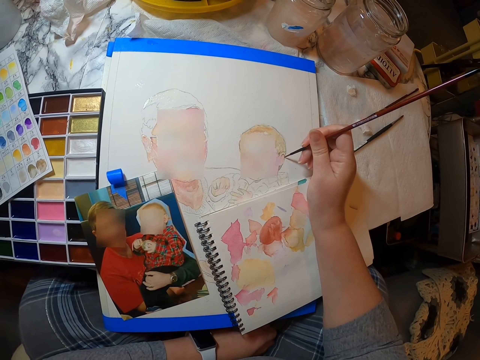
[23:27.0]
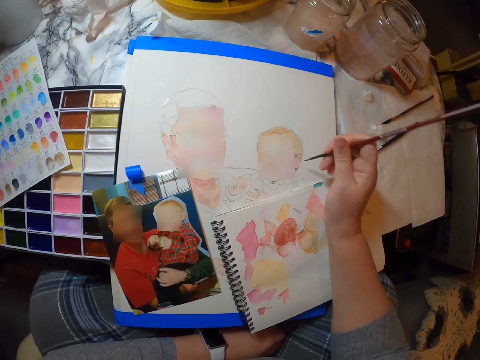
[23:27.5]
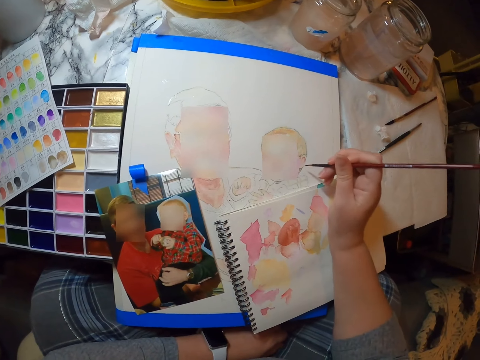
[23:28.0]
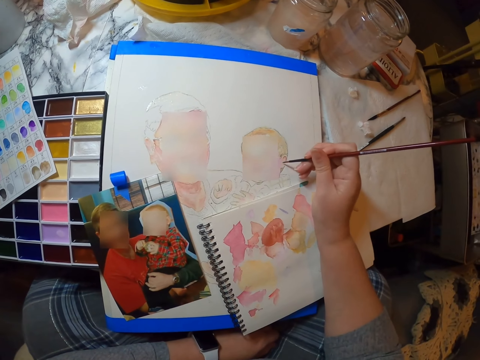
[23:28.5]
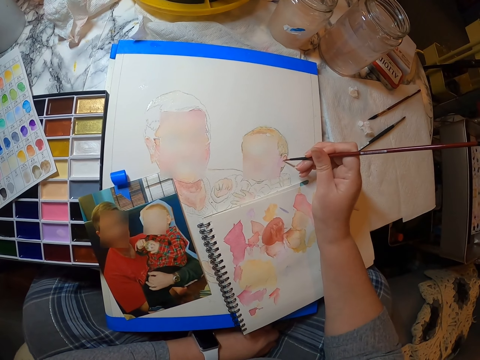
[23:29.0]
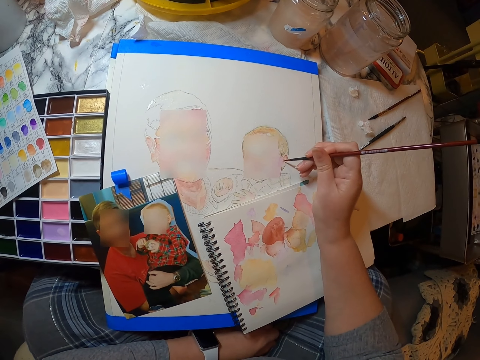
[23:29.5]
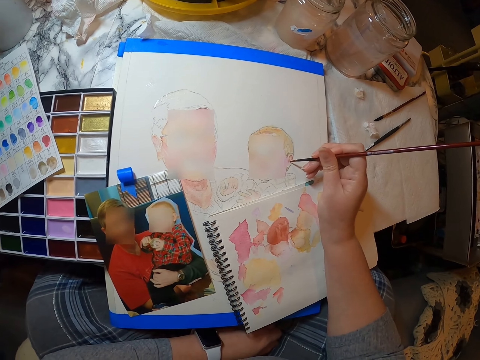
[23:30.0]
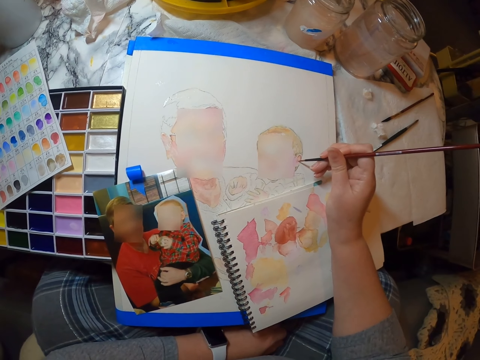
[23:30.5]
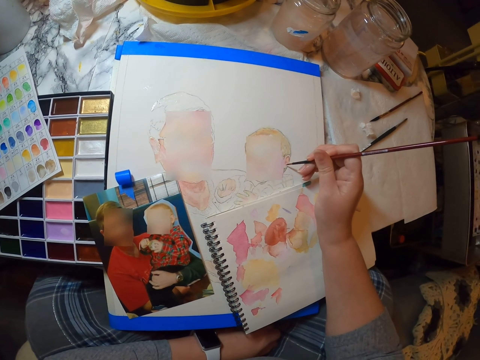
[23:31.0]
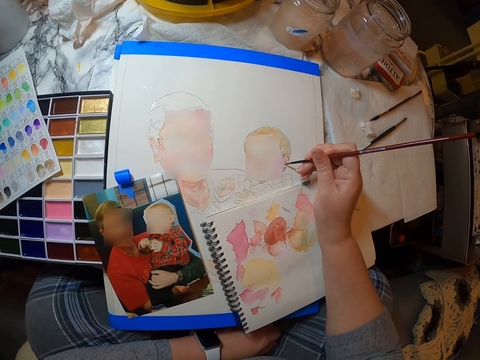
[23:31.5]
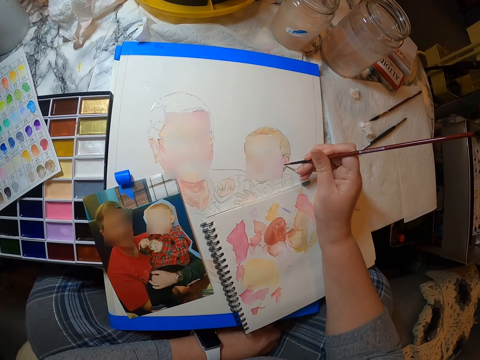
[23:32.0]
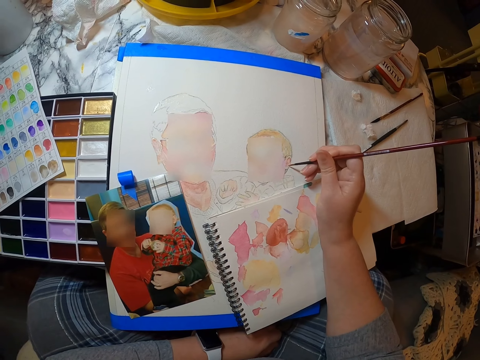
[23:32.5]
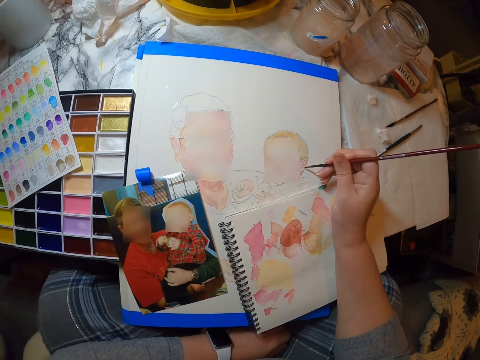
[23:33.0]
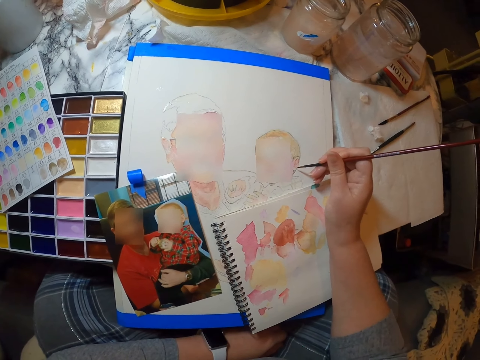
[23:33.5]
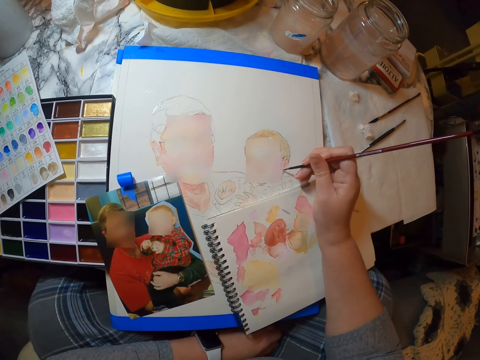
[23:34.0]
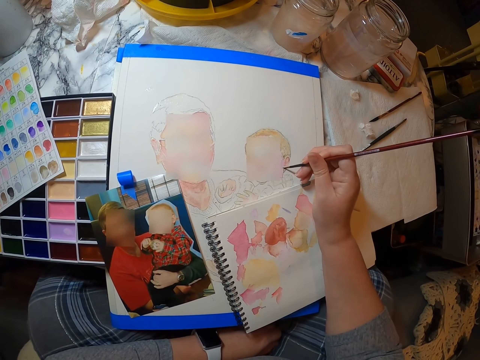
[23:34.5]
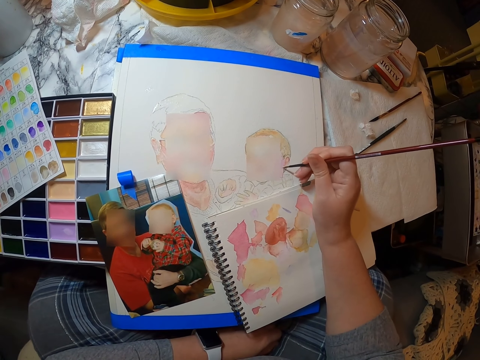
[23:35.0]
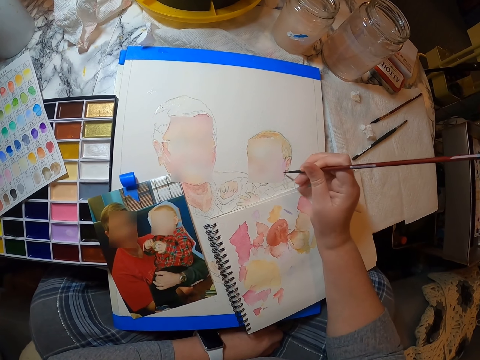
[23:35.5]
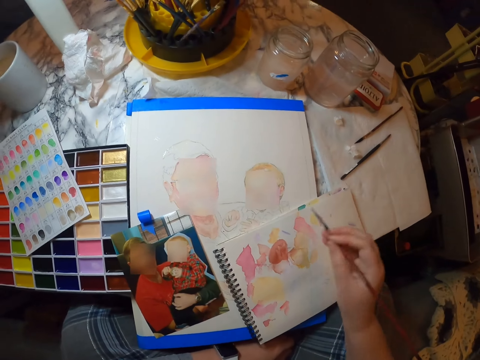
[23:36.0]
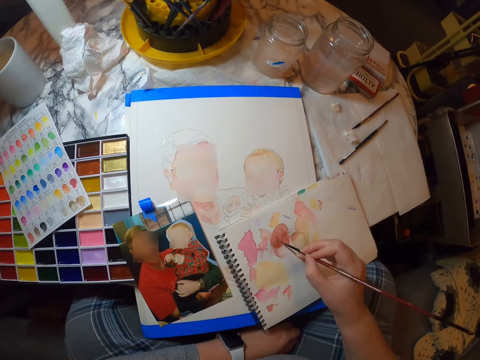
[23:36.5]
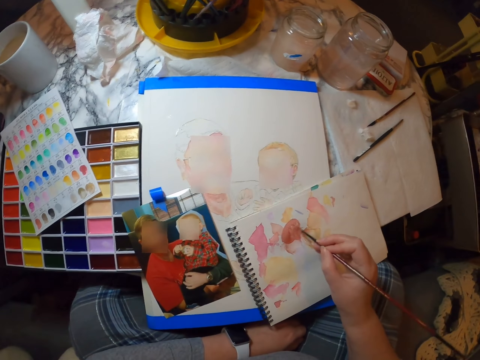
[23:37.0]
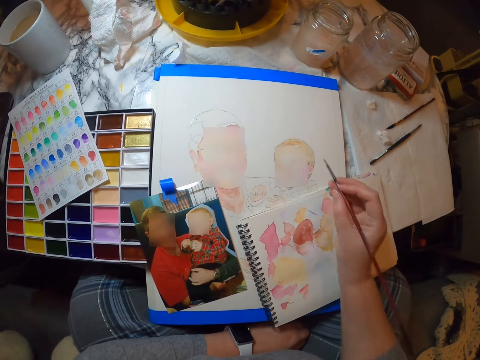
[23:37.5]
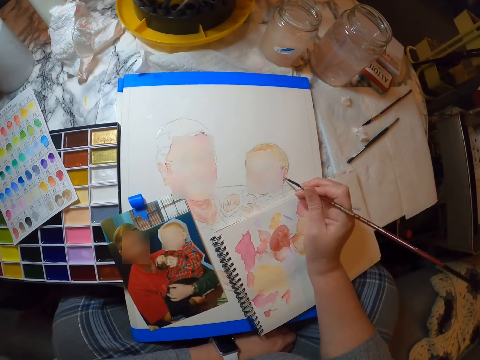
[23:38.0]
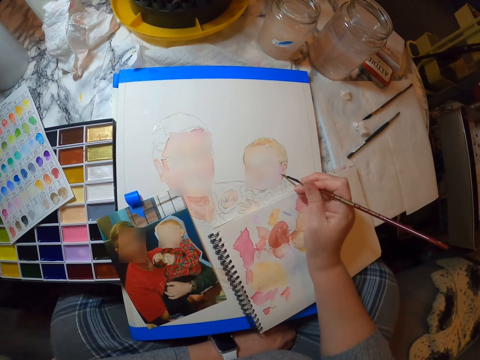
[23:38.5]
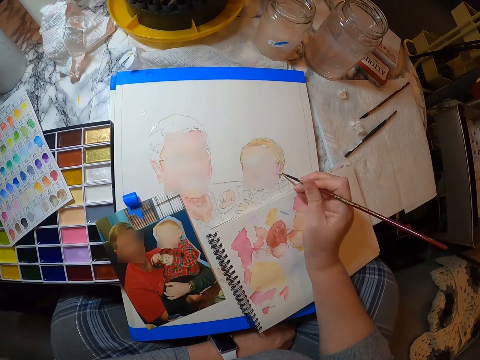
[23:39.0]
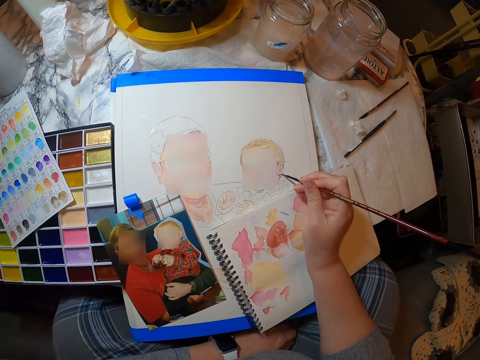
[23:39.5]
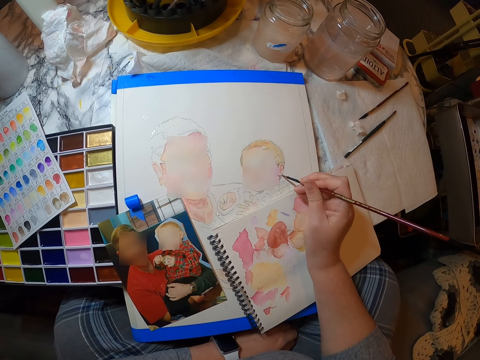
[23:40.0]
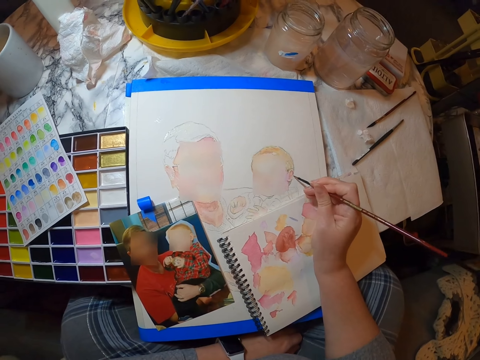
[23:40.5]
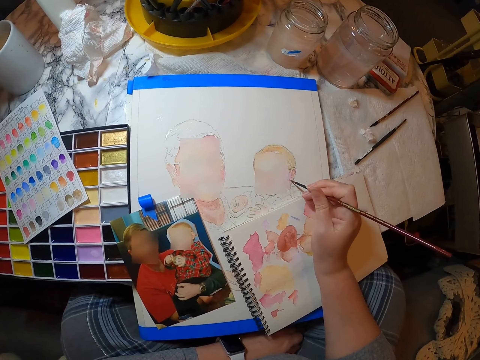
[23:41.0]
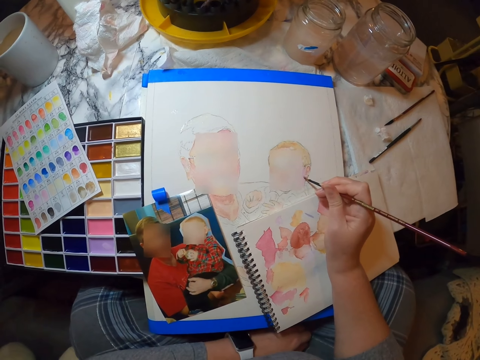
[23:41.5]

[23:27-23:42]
The camera wearer paints on the notebook. They paint the portrait.

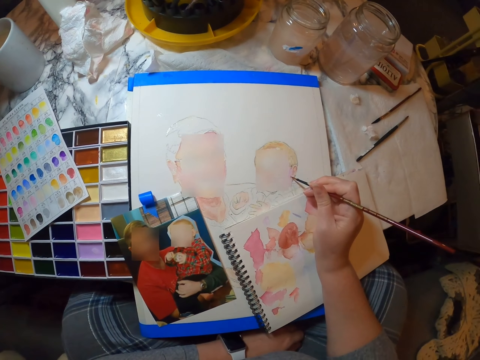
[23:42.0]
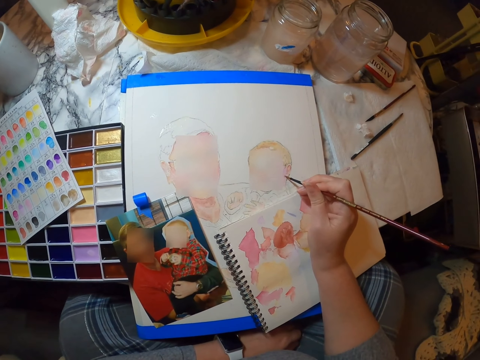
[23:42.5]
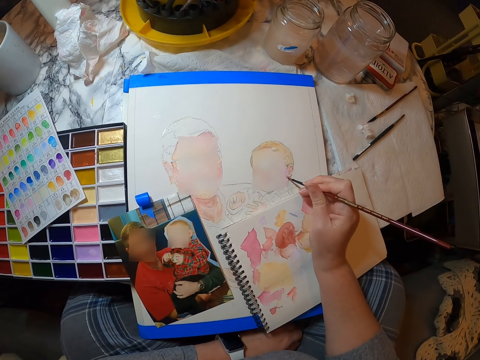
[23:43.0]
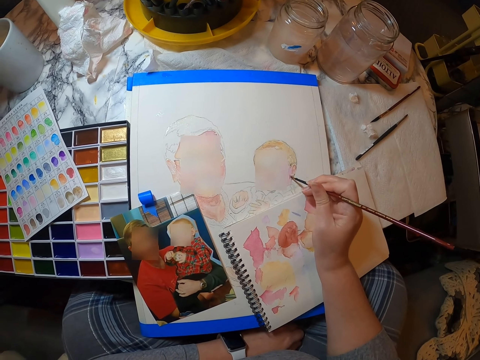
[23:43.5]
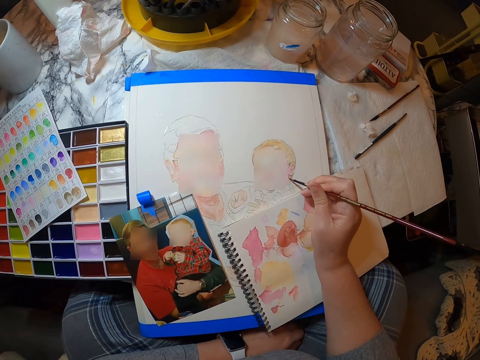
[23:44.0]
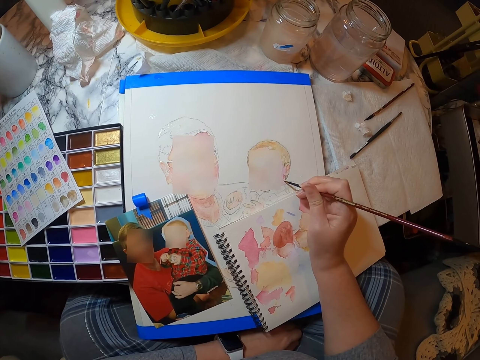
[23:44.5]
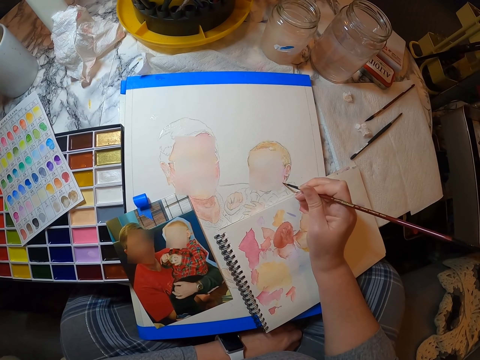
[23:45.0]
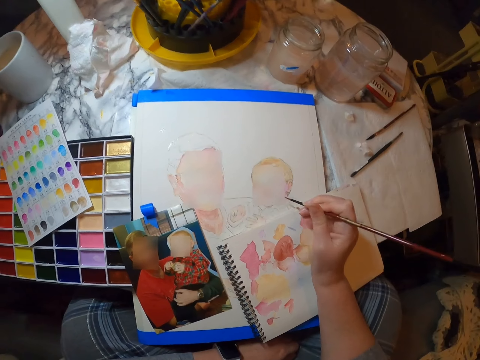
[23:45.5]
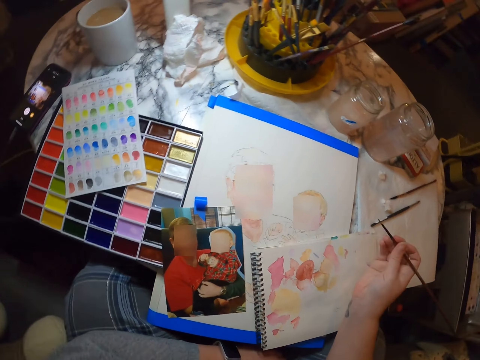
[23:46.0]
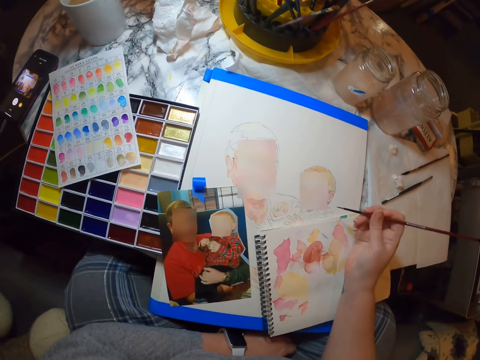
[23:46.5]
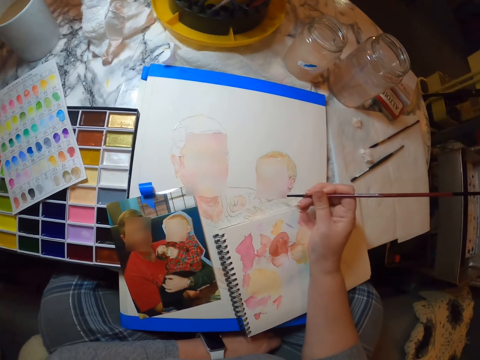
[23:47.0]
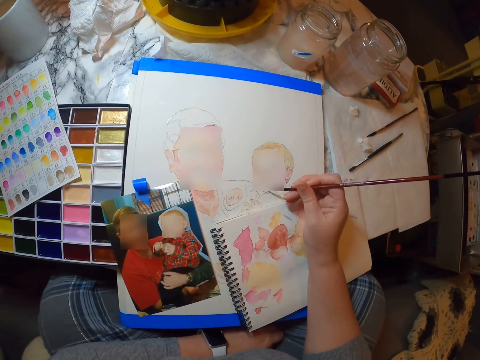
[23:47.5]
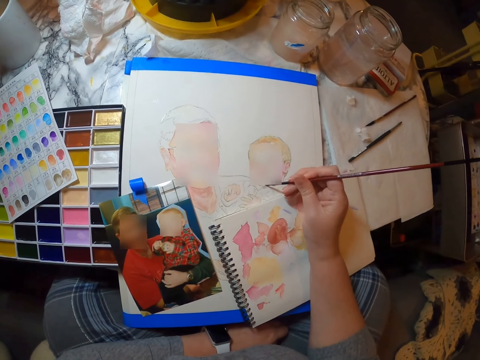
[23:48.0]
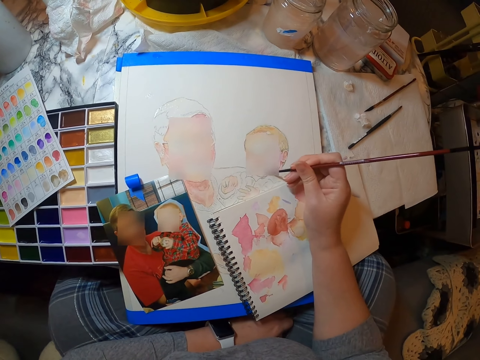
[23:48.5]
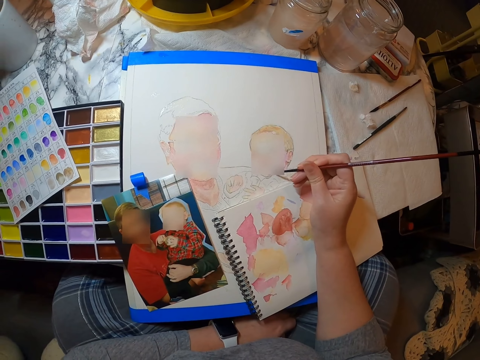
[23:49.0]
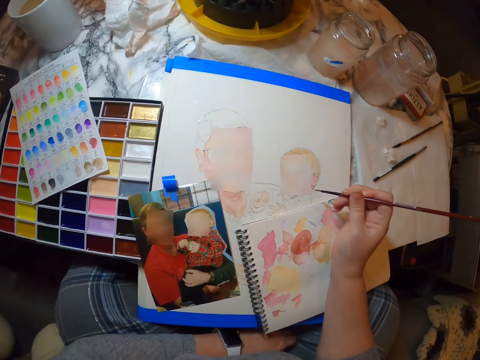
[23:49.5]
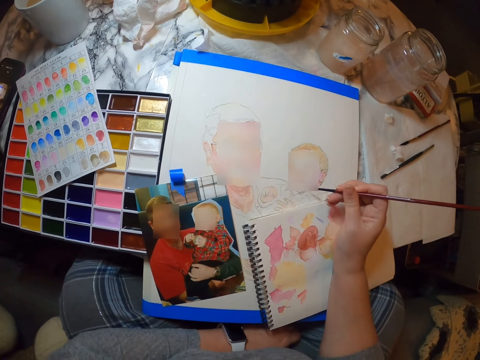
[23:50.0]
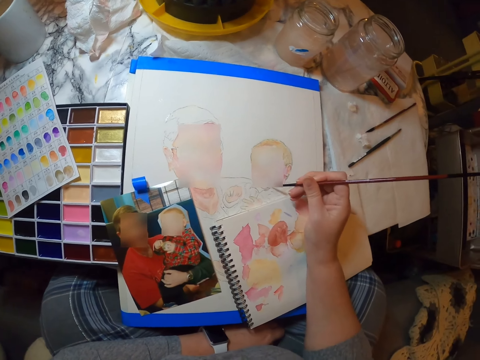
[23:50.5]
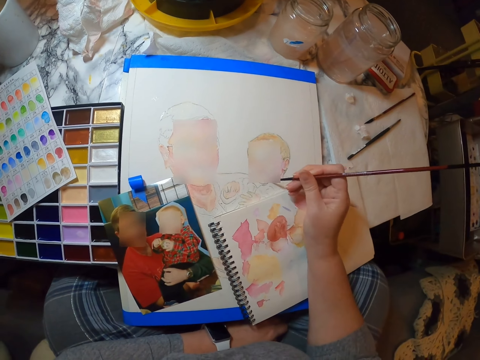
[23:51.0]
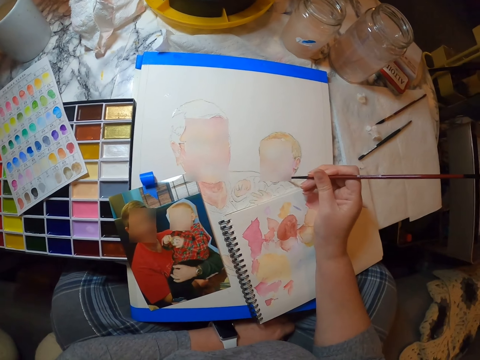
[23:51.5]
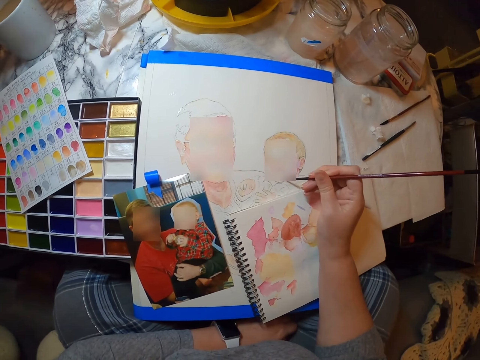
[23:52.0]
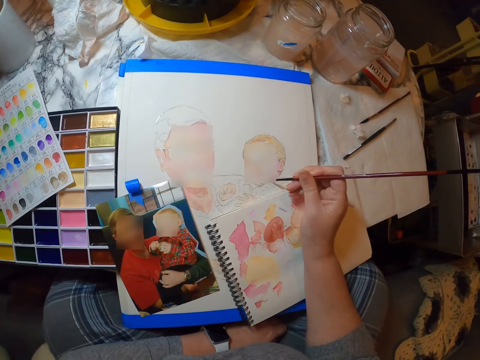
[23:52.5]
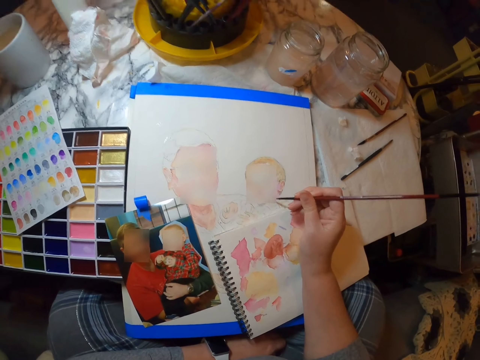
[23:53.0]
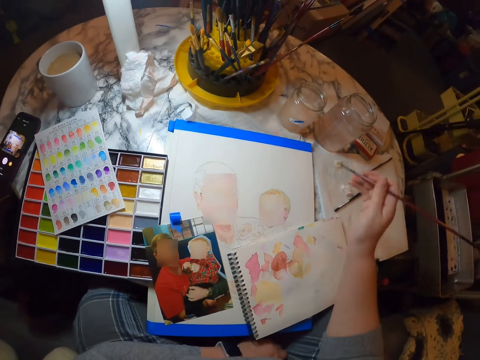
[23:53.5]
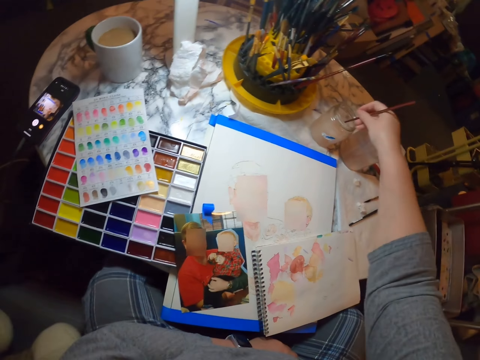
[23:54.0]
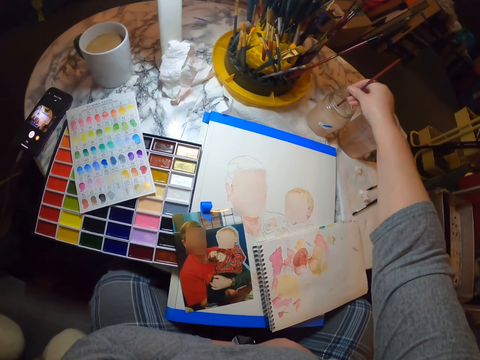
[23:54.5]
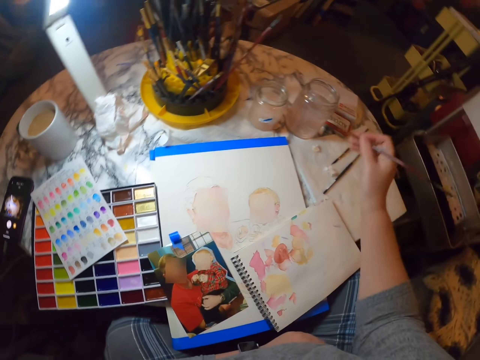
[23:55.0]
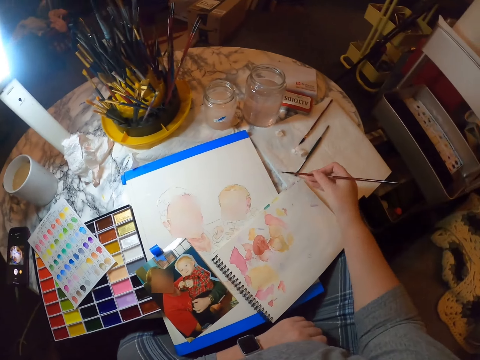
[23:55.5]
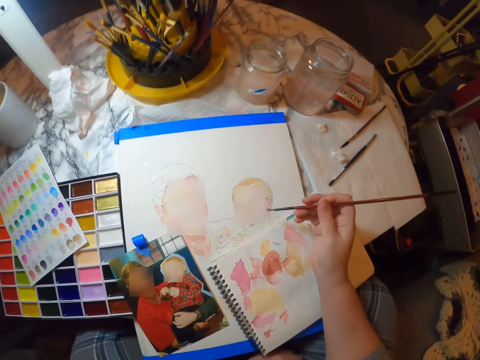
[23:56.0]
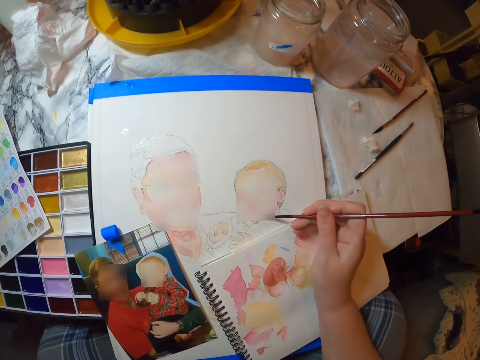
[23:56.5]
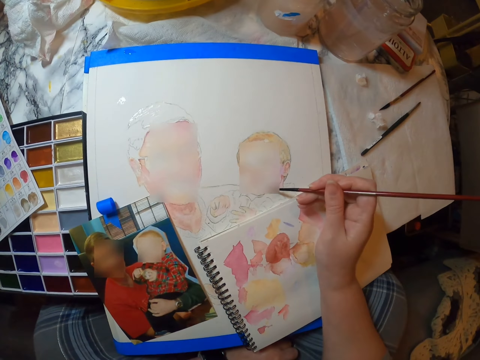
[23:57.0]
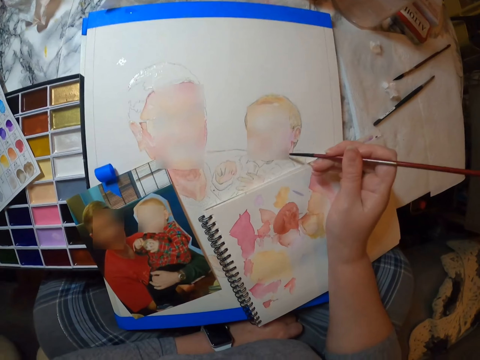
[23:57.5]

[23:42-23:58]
The camera wearer washes the brush. They dry the brush. They paint the portrait.
